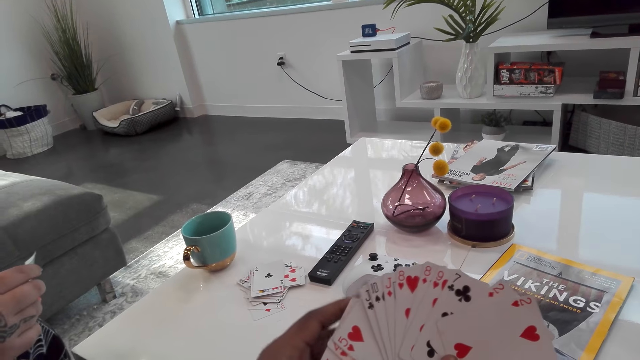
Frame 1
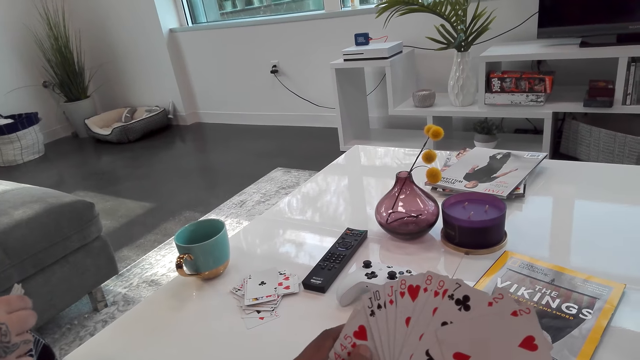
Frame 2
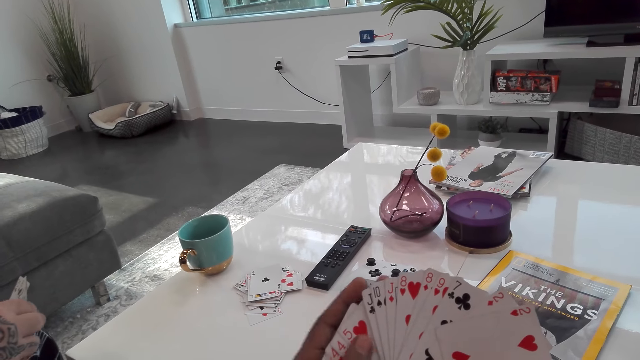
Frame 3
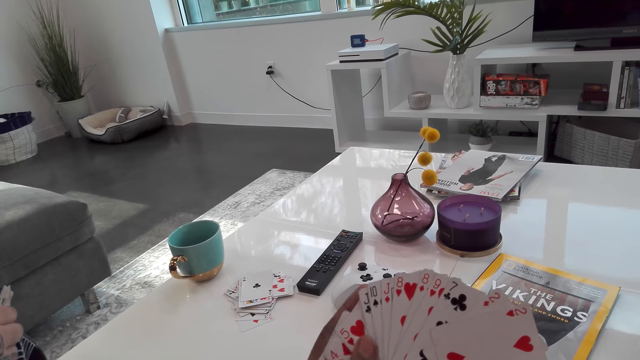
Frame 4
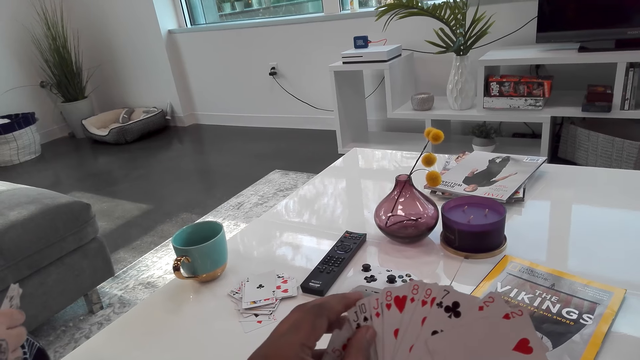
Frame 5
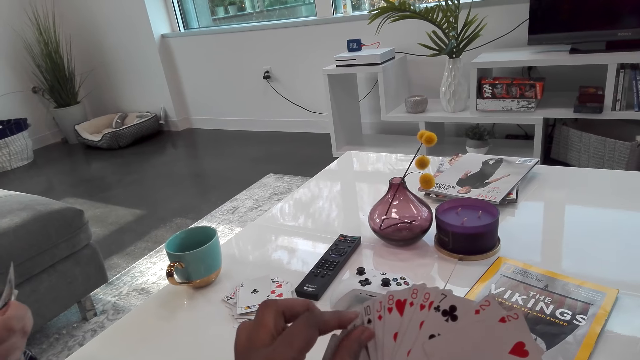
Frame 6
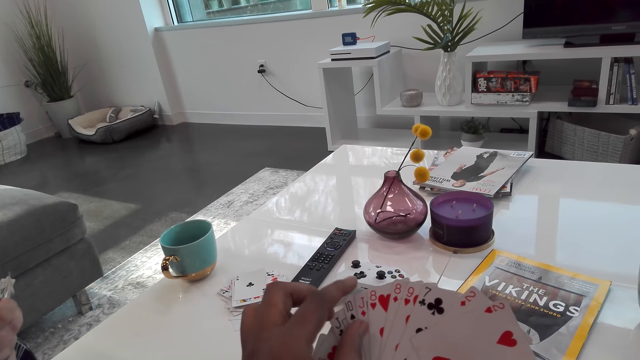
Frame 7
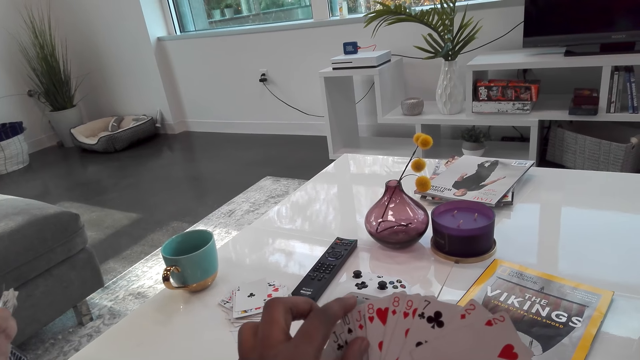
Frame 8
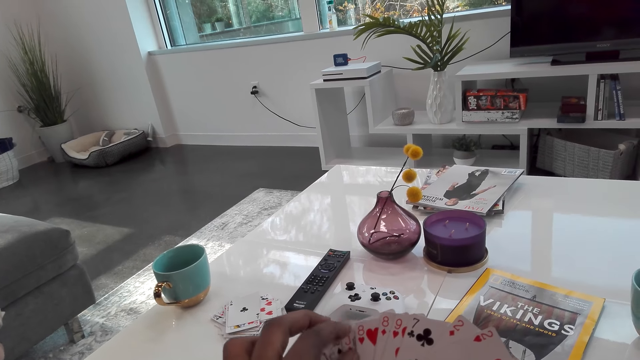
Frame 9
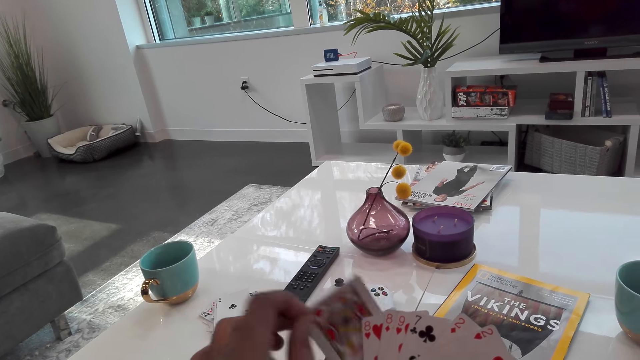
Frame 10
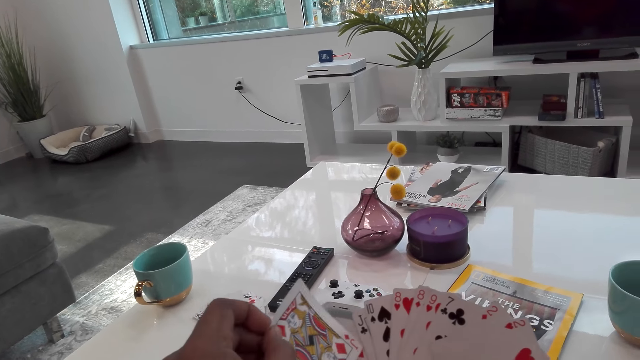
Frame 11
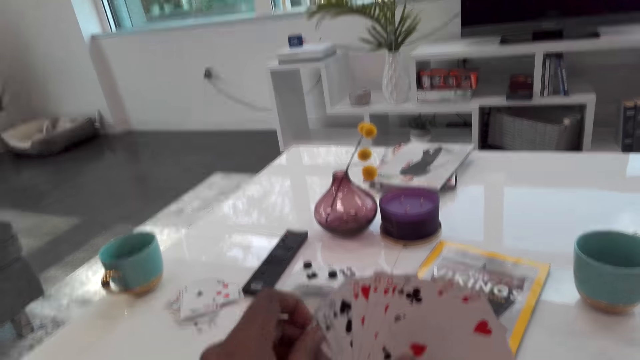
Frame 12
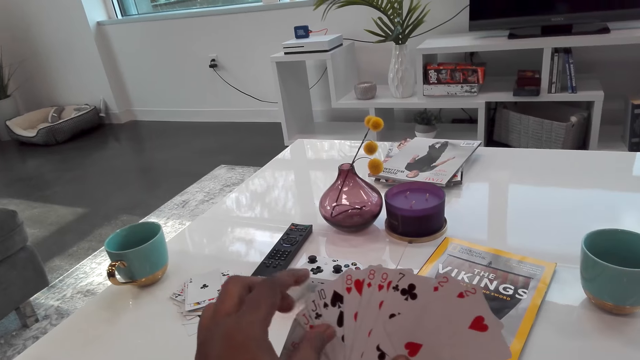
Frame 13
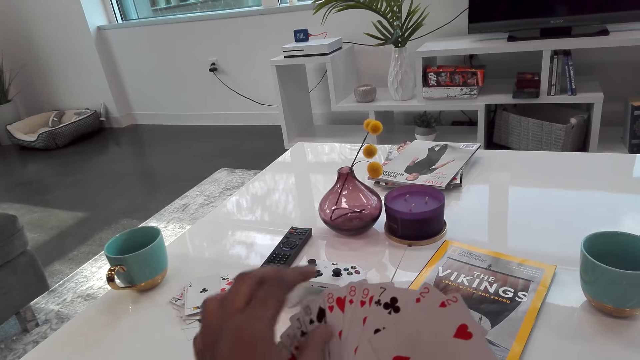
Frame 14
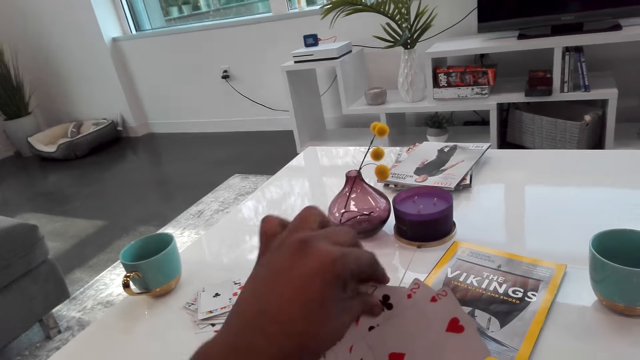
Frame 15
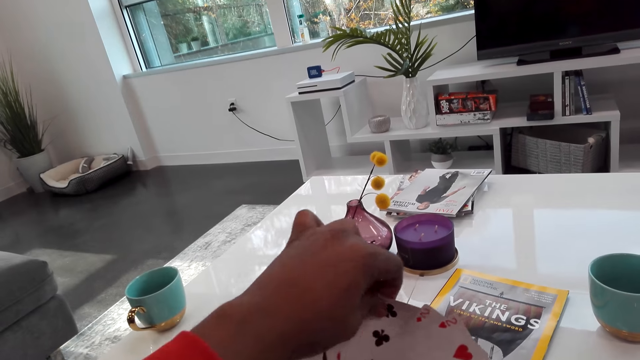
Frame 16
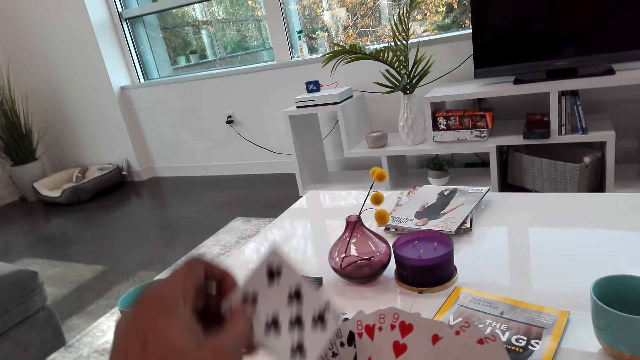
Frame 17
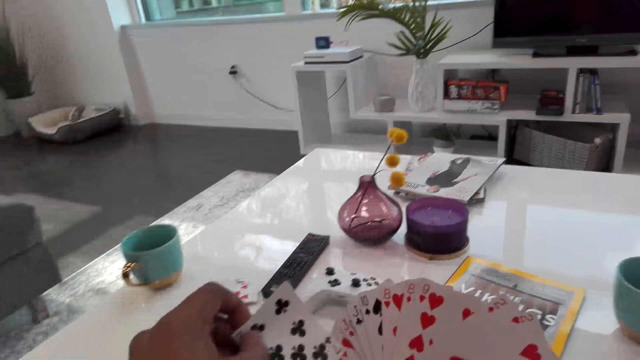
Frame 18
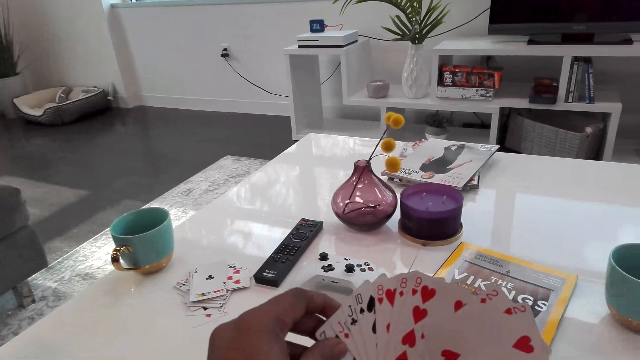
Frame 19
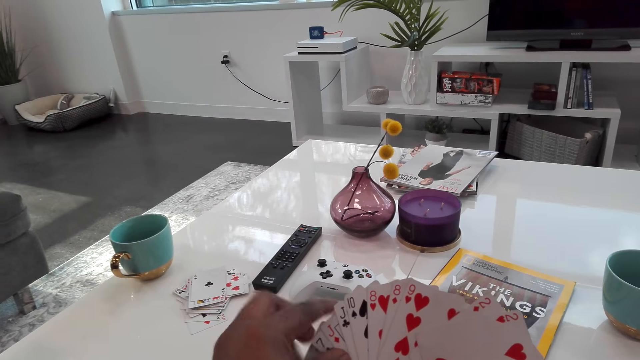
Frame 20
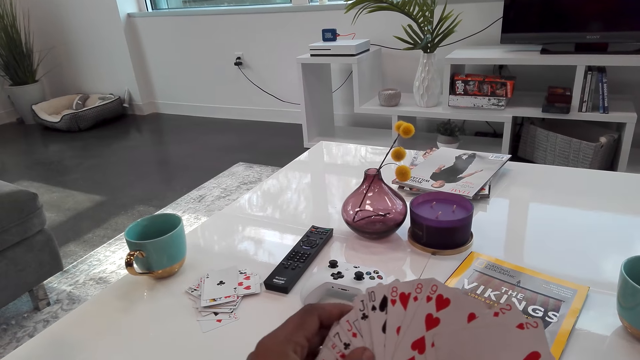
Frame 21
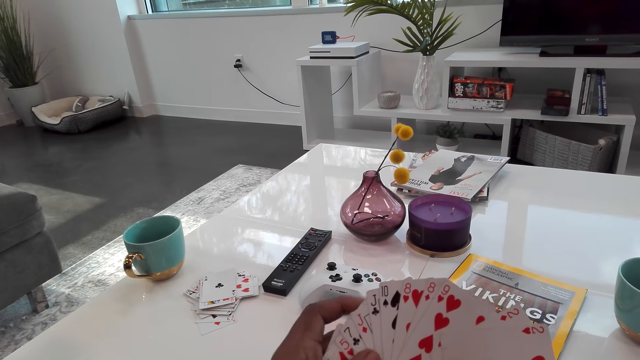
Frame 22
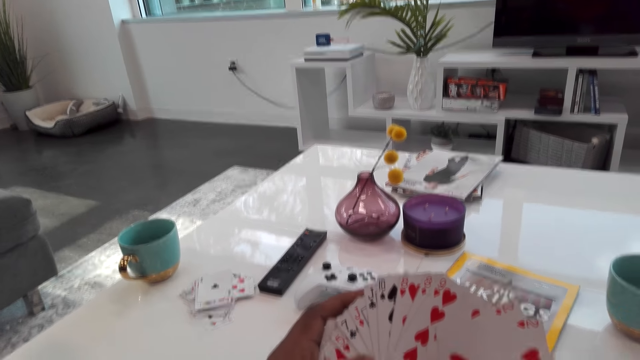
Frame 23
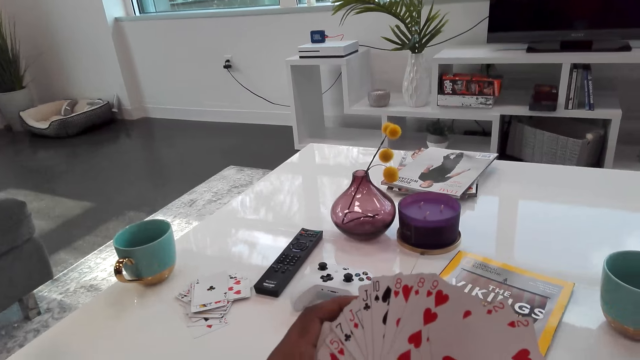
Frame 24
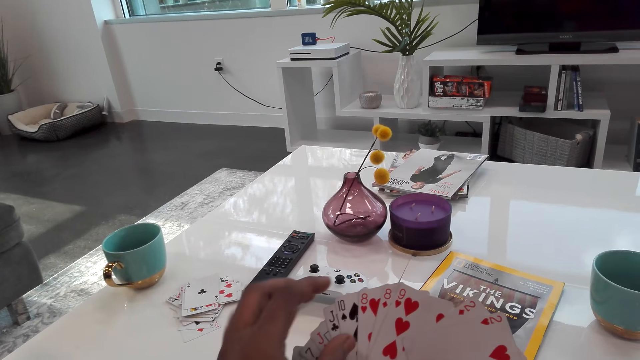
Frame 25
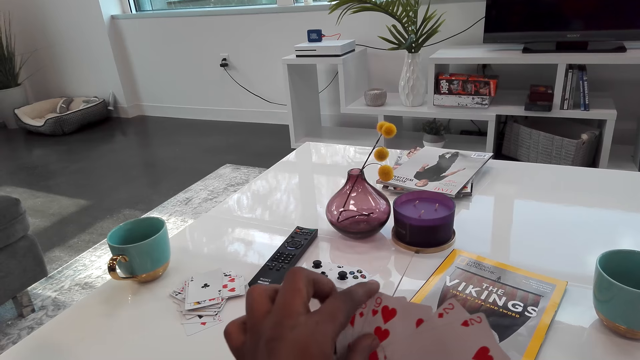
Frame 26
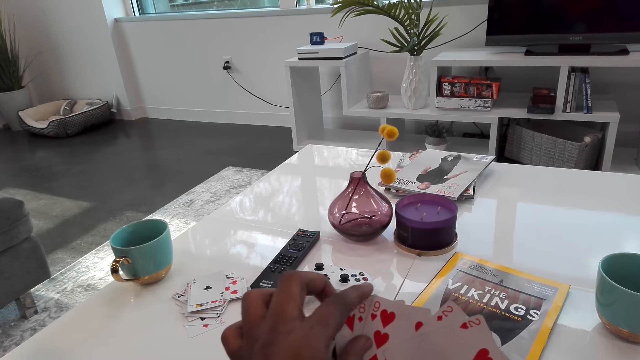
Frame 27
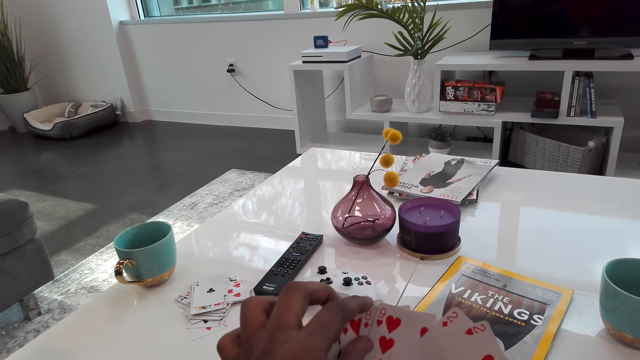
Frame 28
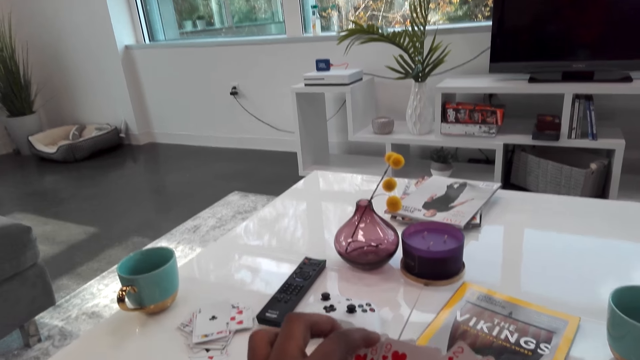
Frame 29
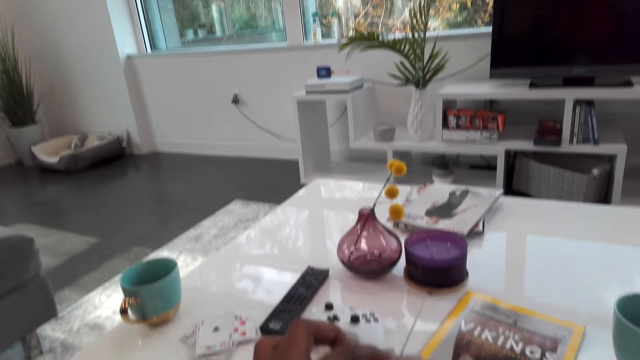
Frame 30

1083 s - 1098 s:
The camera wearer stares at the cards. They dialogue with a woman. They pick a card. They drop a card. They dialogue with the woman.

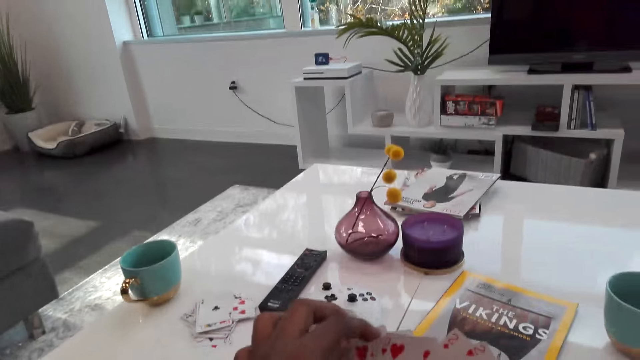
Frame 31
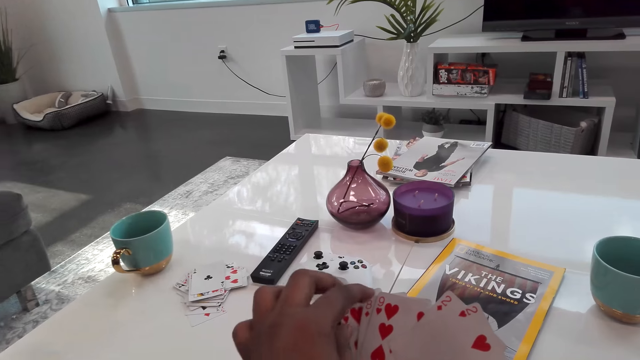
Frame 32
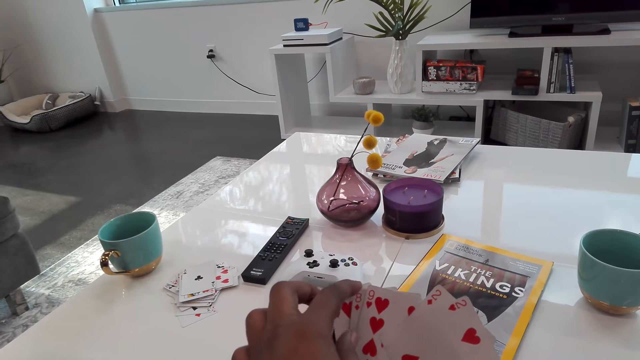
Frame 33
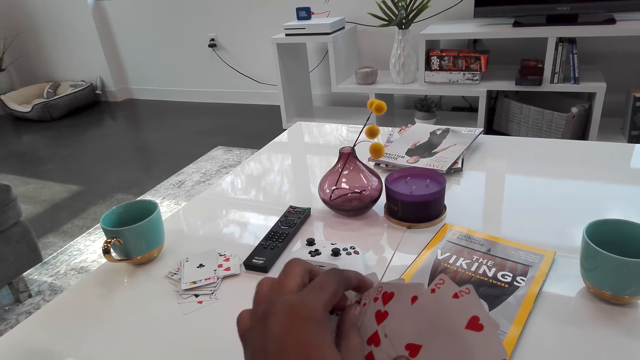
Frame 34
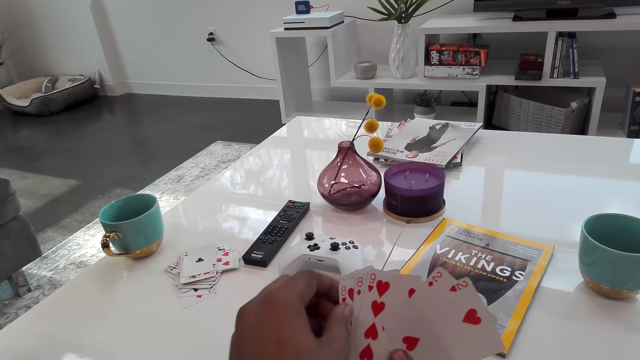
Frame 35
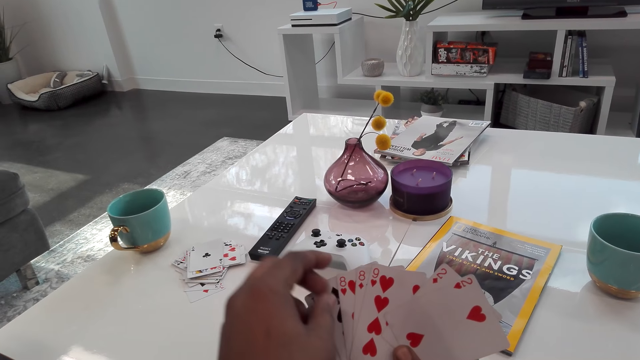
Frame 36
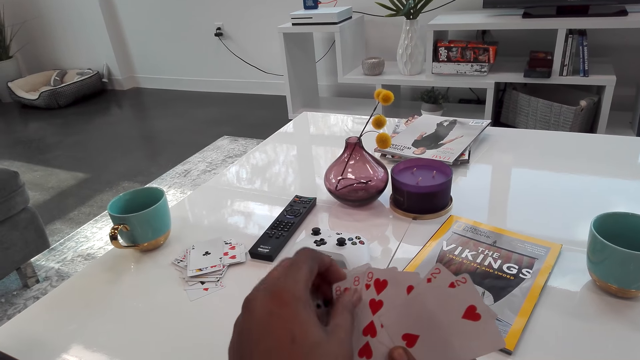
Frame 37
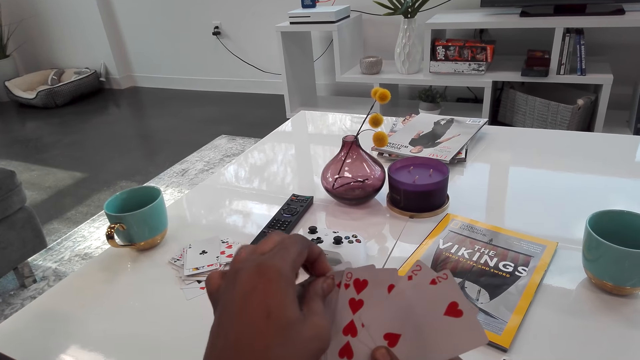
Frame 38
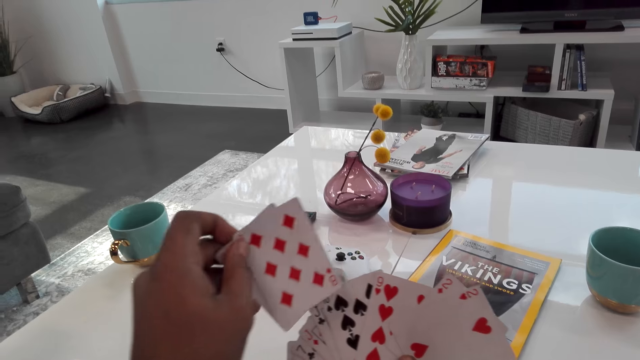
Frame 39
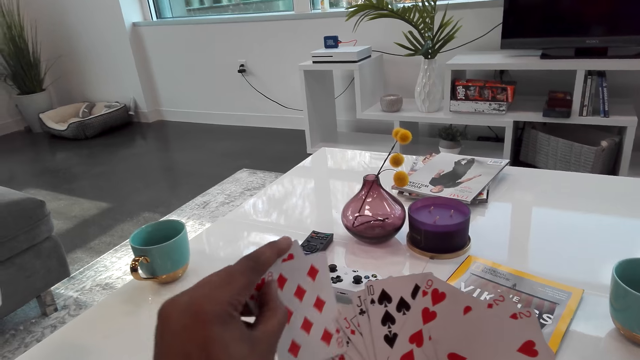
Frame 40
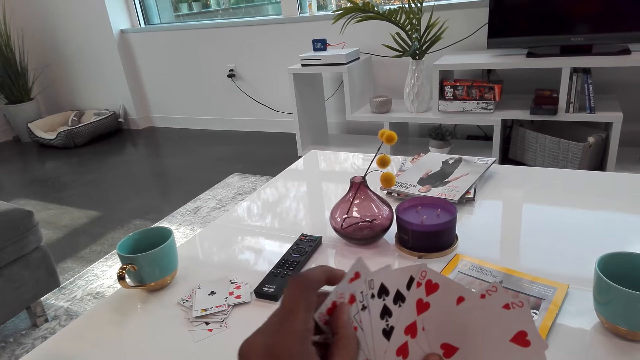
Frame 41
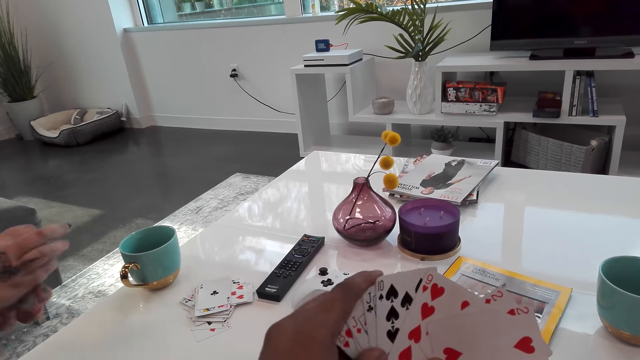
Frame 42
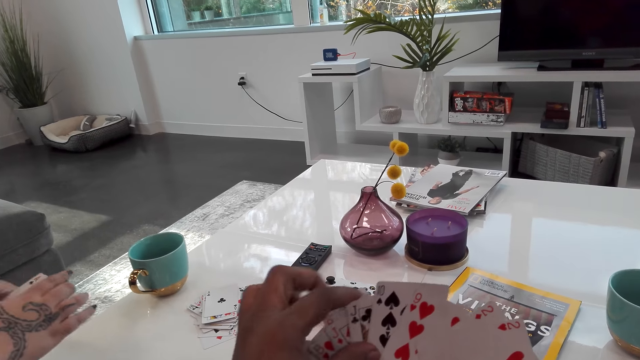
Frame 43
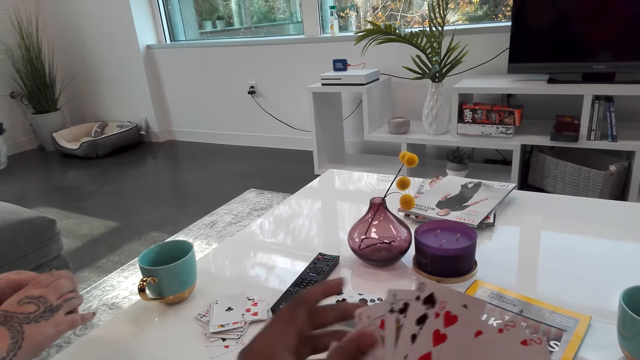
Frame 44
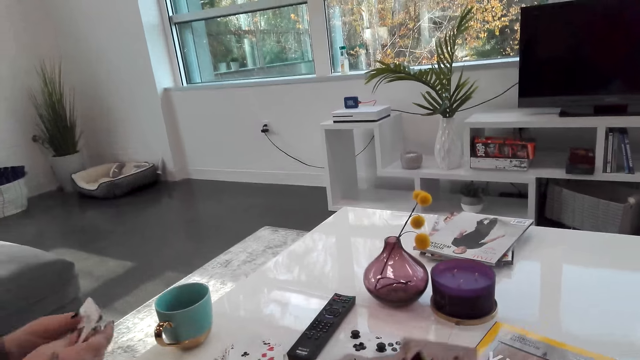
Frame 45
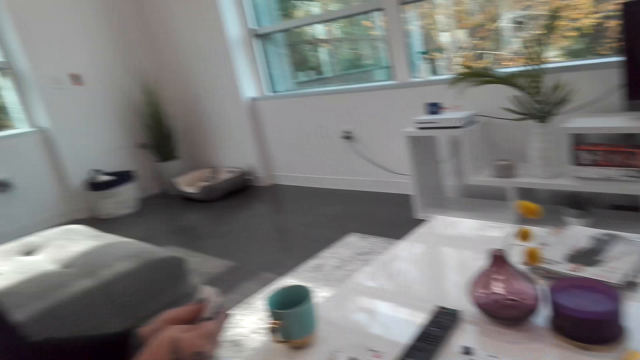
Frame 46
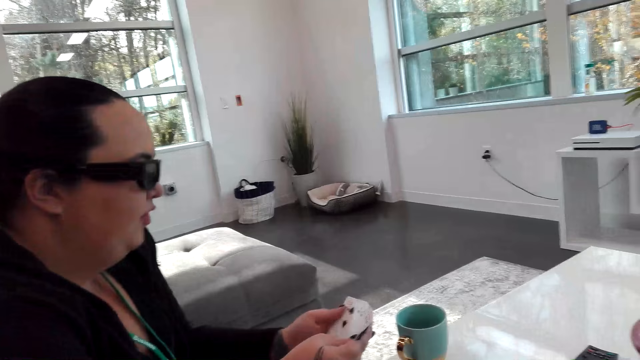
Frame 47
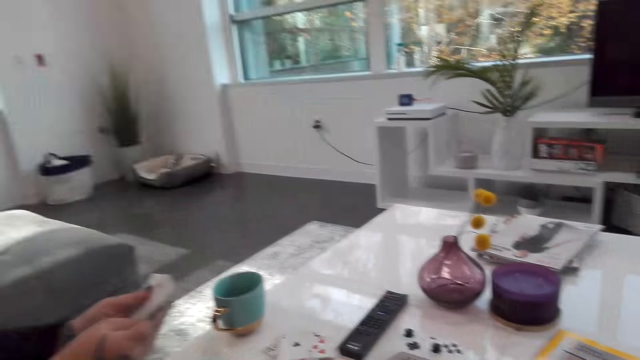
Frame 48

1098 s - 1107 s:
The camera wearer picks a card. They drop a card. They dialogue with a woman.
